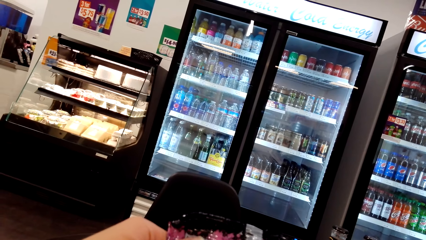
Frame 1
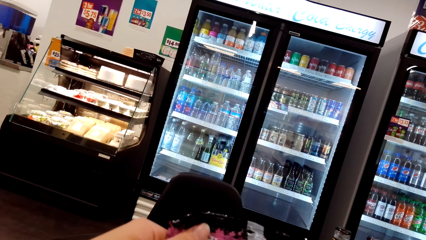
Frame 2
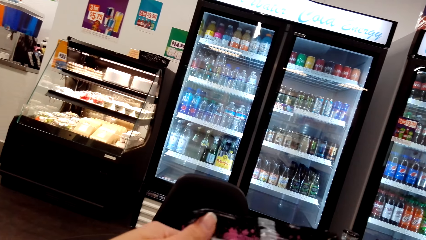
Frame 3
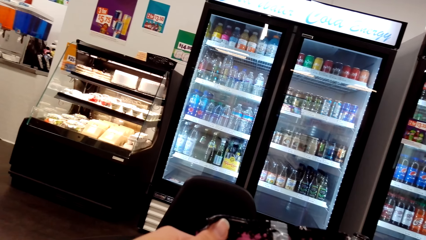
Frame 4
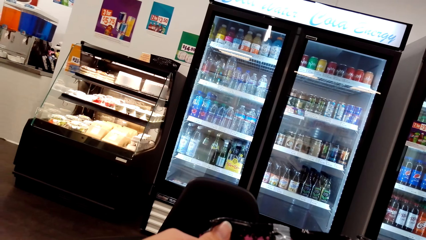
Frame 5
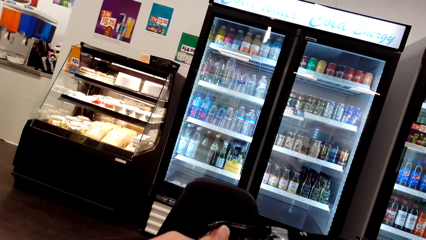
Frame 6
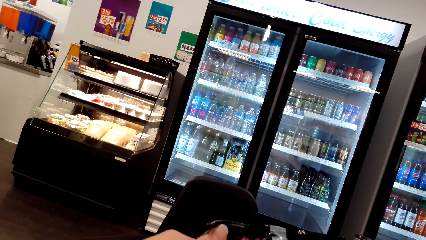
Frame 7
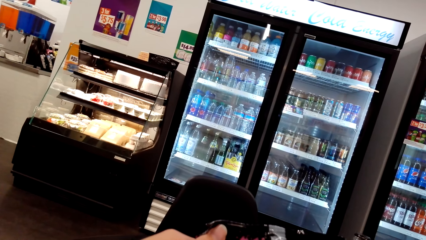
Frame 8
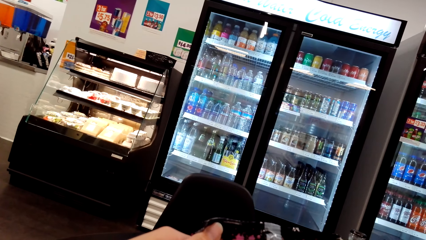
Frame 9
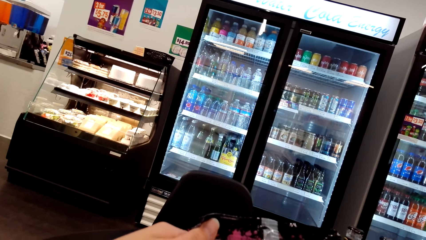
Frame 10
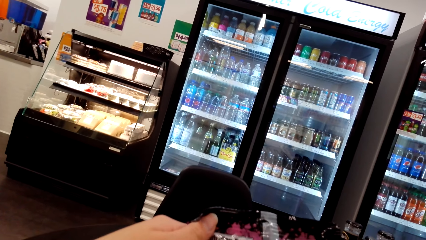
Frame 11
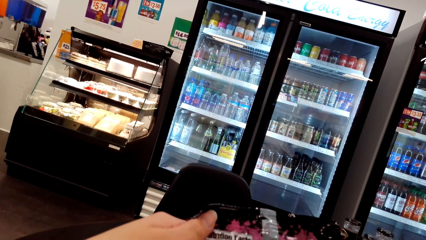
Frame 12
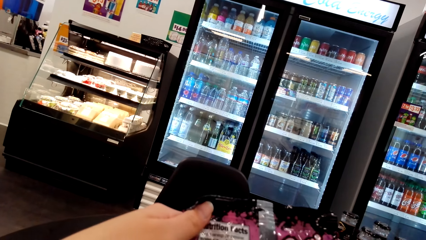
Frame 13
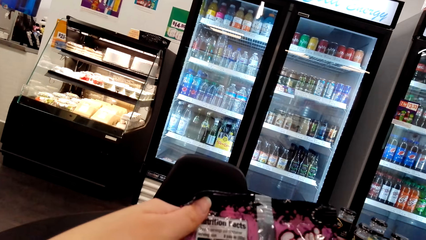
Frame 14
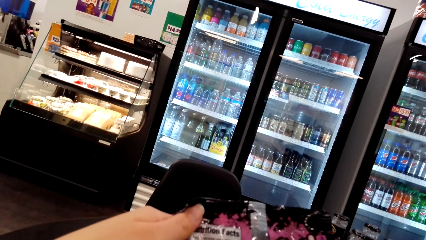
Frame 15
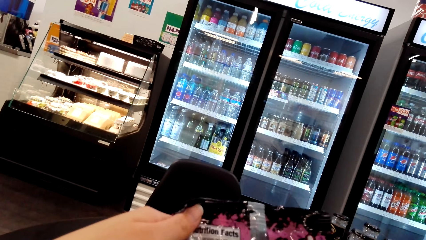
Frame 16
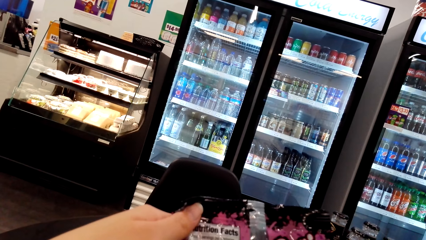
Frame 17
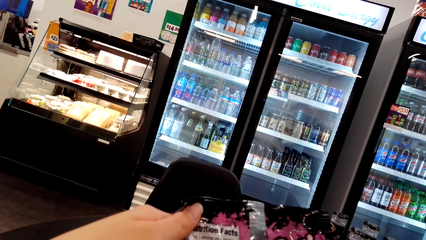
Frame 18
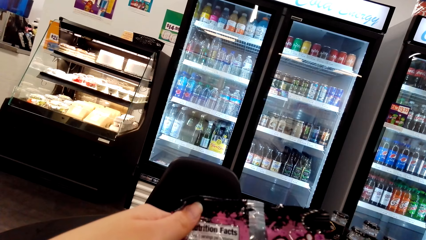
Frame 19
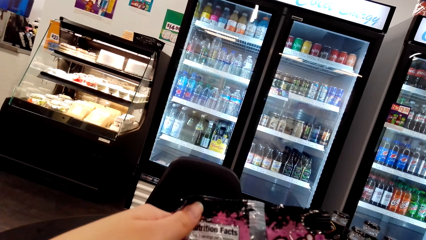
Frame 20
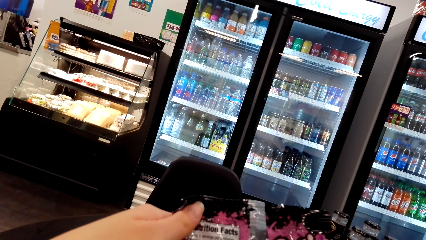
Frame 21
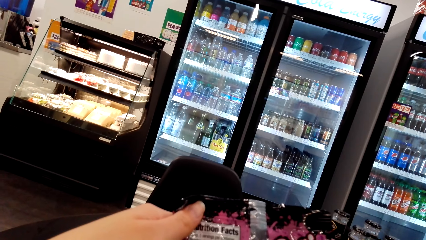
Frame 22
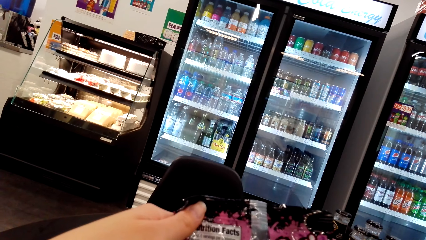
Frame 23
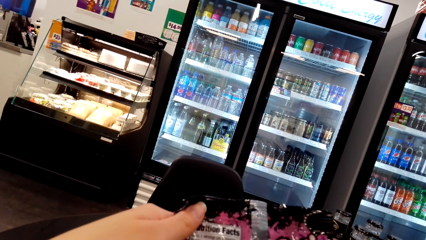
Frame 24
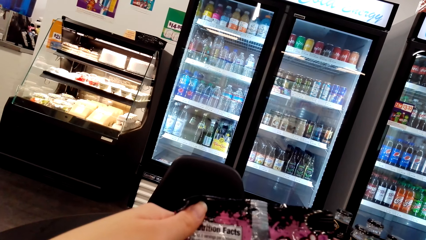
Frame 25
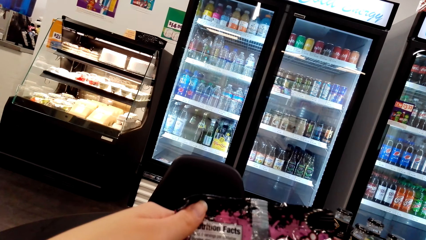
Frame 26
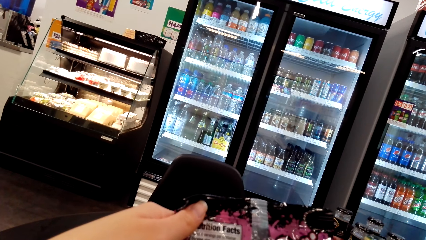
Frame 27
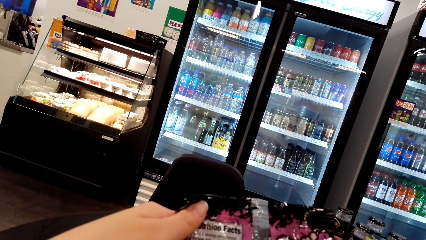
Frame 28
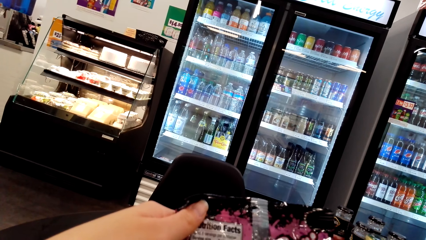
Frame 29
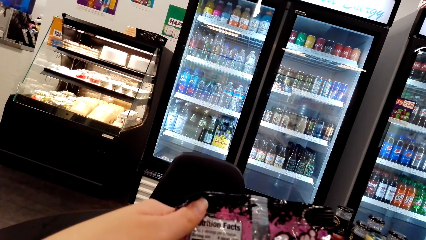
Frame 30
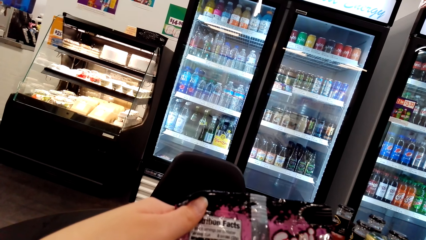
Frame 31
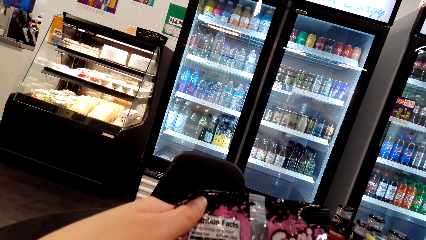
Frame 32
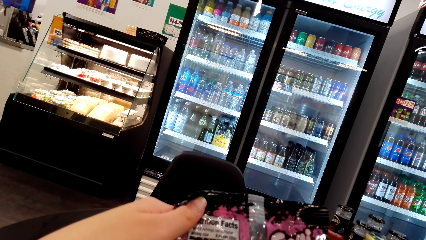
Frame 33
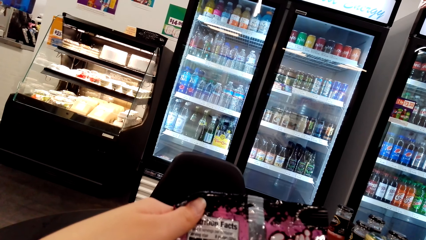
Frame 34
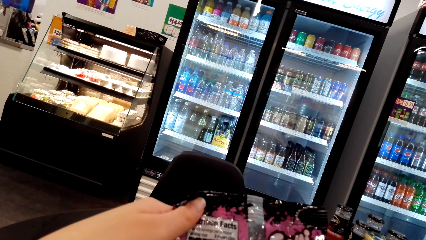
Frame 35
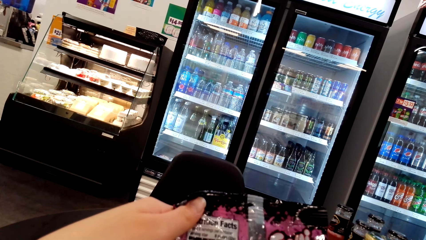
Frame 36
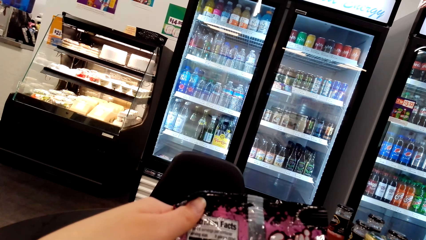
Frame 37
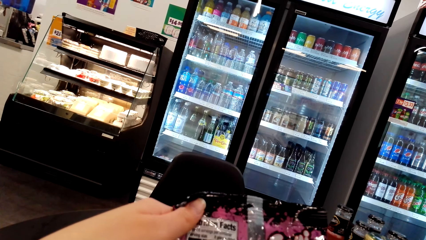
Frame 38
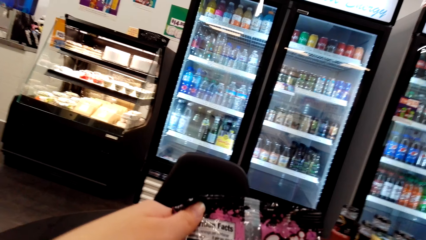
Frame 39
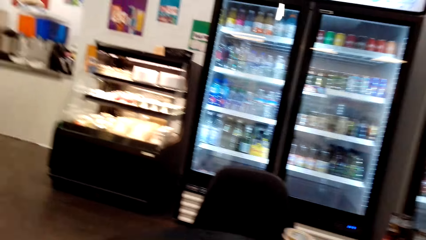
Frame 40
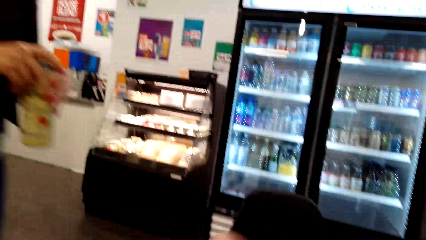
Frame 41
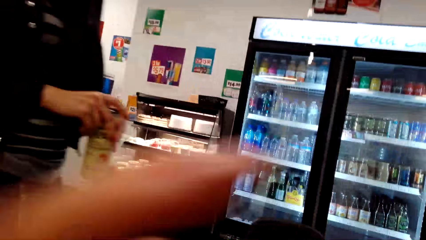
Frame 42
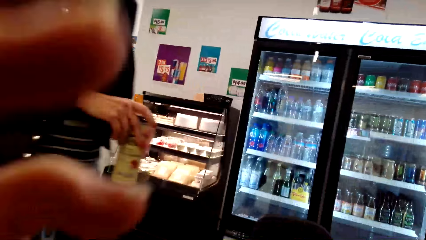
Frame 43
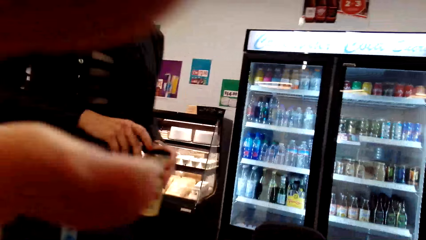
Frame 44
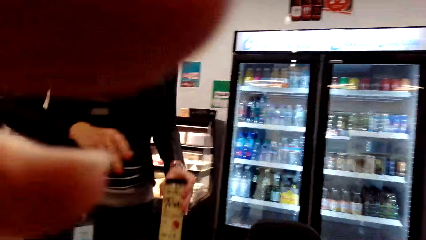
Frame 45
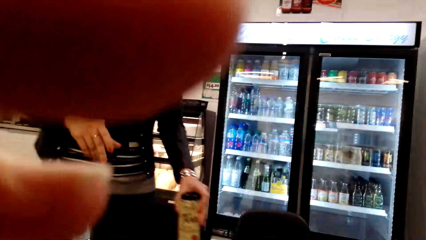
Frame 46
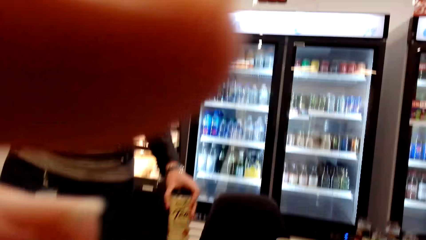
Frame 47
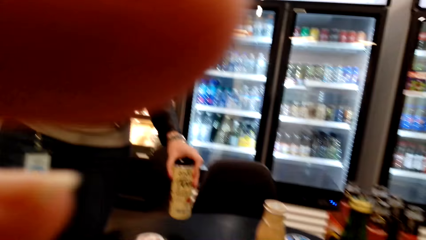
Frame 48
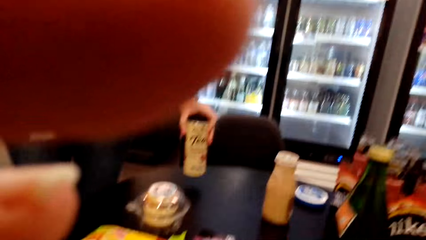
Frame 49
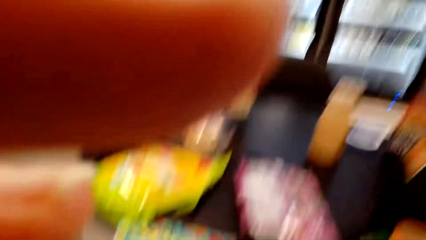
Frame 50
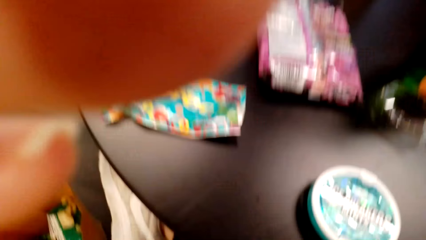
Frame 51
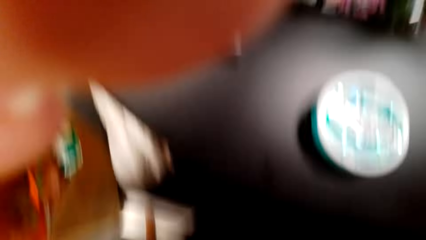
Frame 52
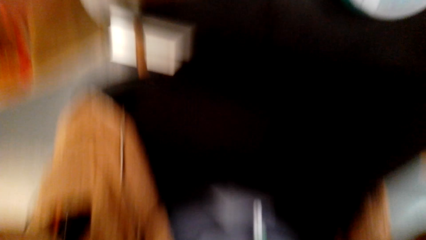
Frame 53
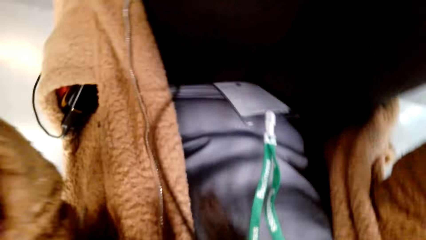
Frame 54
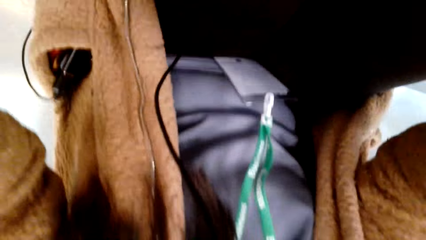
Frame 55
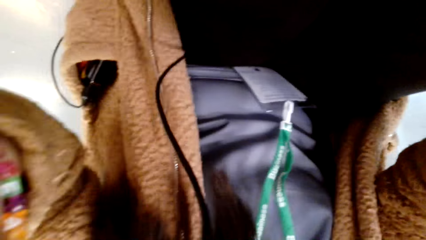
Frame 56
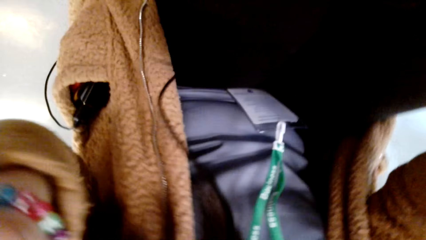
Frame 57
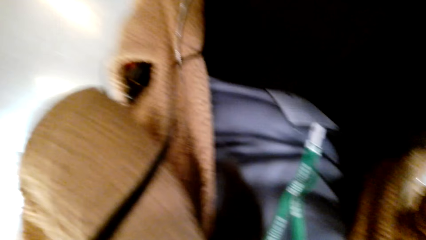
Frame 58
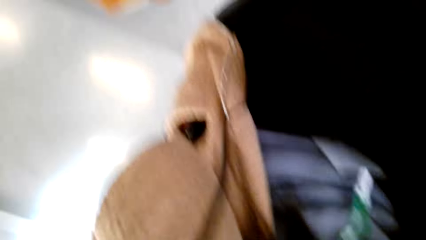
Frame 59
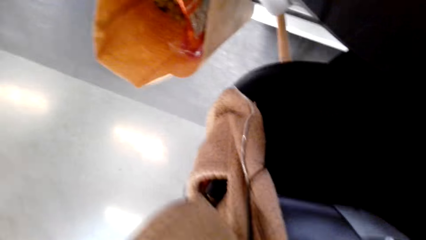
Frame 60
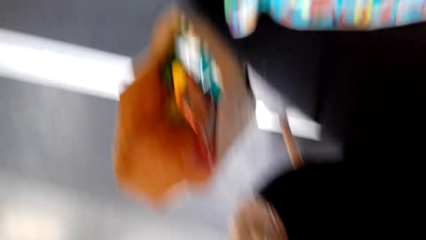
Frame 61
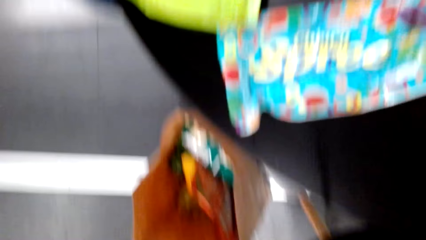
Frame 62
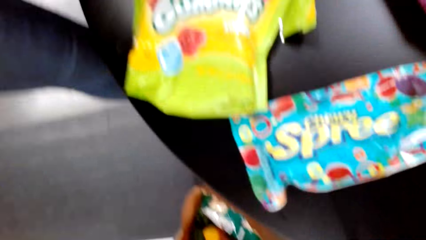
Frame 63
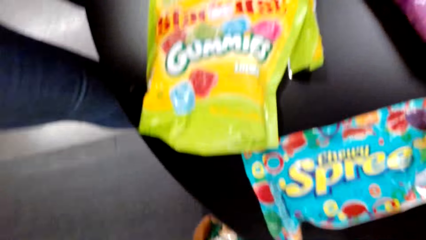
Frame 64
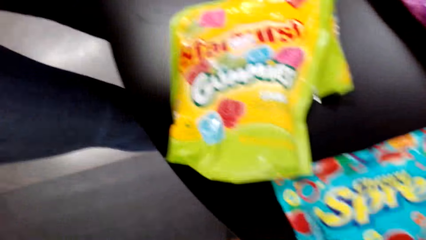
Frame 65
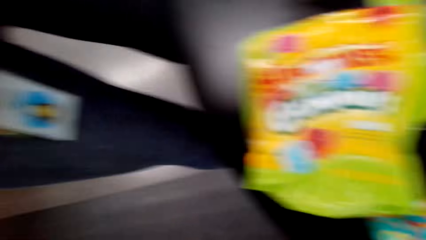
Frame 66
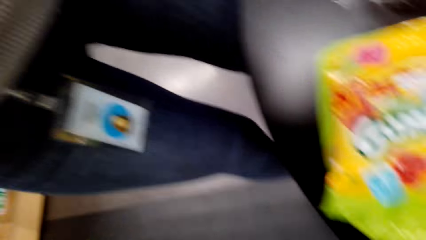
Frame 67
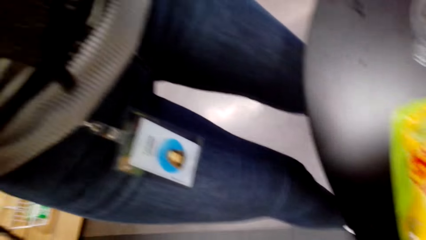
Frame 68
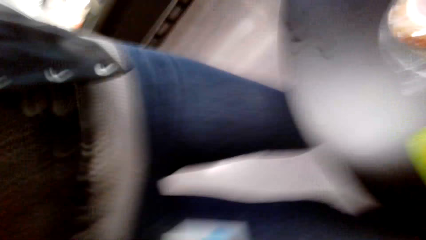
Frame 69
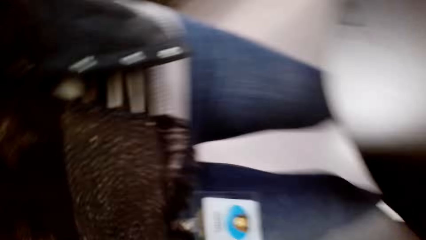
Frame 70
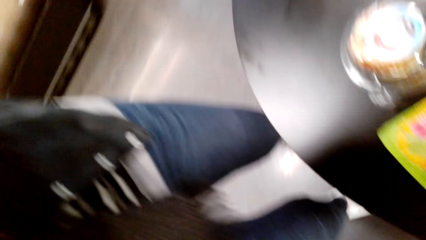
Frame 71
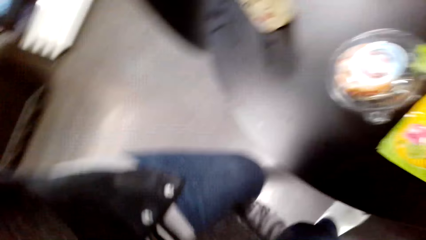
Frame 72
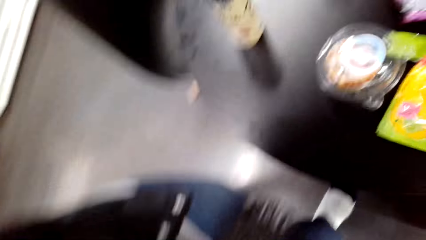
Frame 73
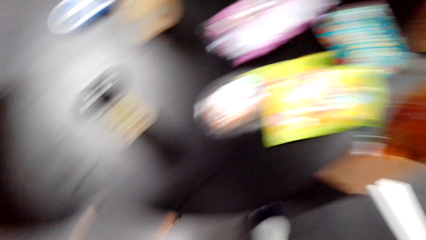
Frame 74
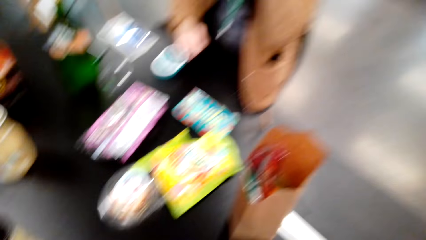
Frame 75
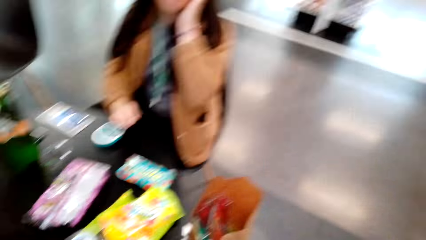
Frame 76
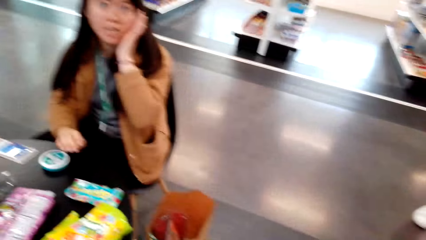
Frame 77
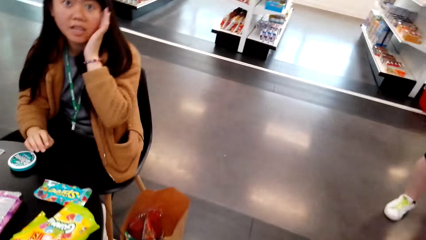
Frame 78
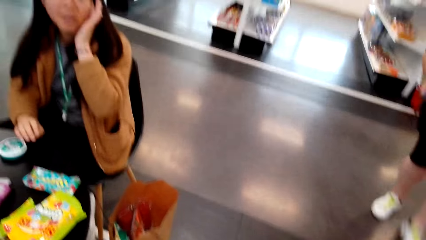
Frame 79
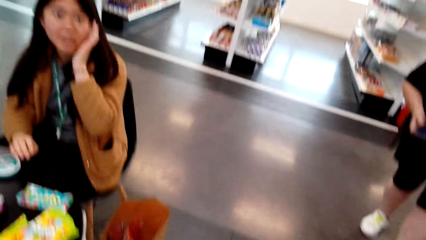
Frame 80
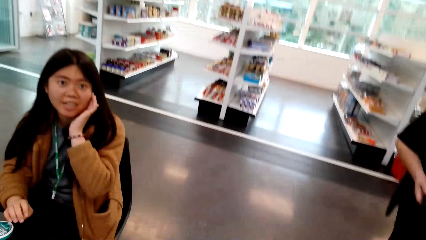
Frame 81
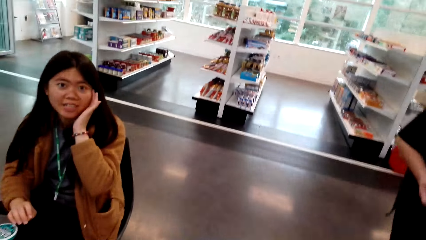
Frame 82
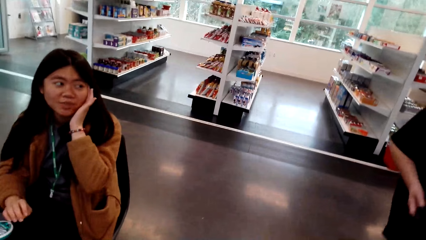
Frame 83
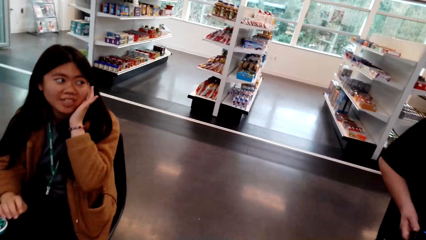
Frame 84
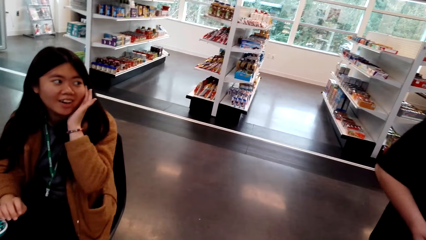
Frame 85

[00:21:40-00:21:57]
The camera wearer looks at the paper. She holds something. She converses with a woman. The woman walks carrying plastic containers. The camera wearer lifts her hand. The woman puts the container on the table. The camera wearer fixes the camera and talks to the woman. The woman converses with the camera wearer. The camera wearer looks around the supermarket.
